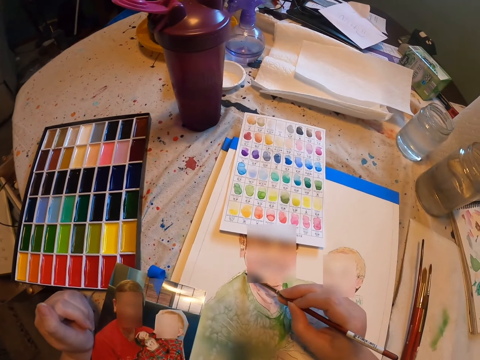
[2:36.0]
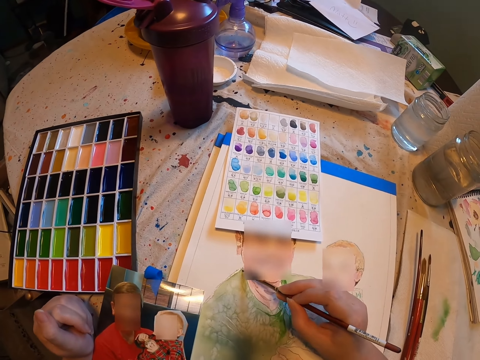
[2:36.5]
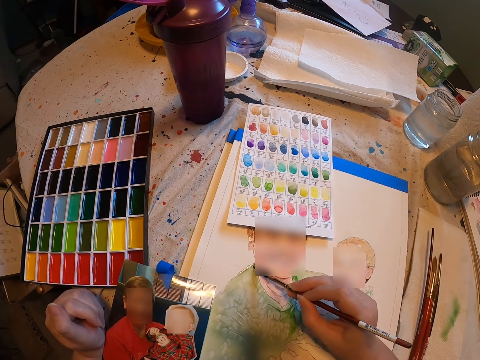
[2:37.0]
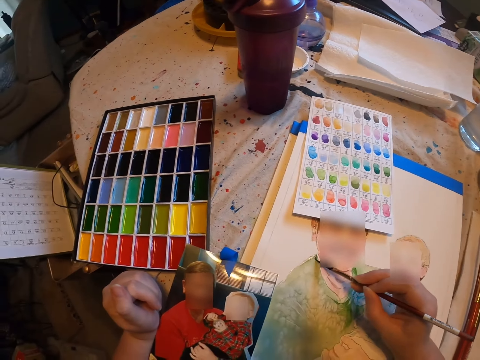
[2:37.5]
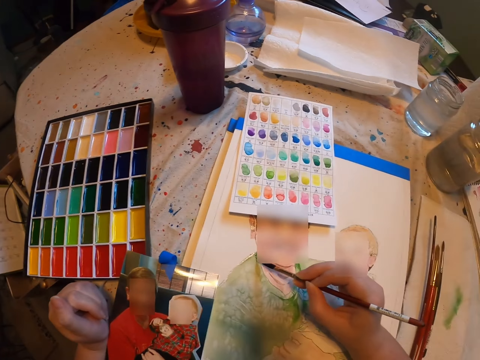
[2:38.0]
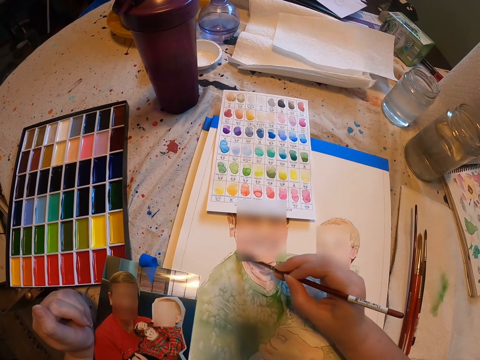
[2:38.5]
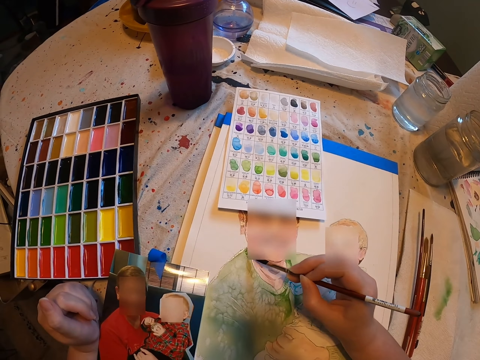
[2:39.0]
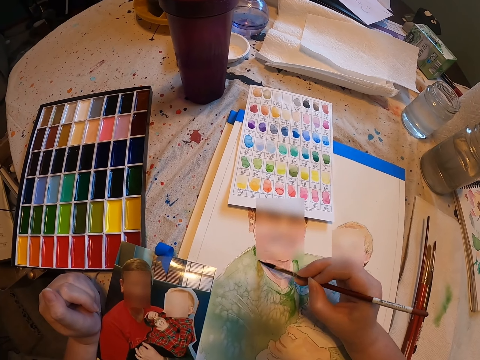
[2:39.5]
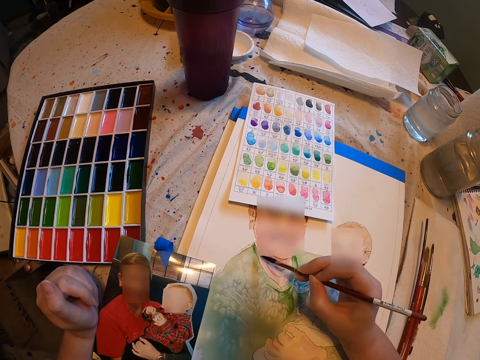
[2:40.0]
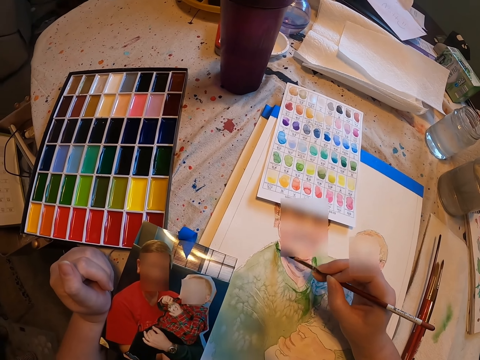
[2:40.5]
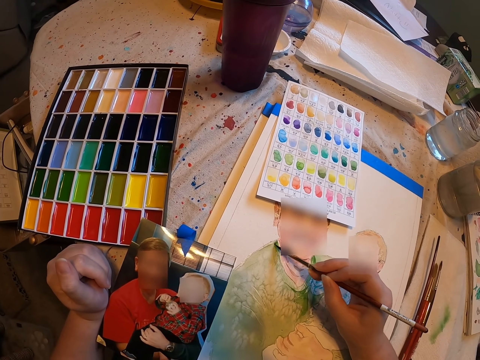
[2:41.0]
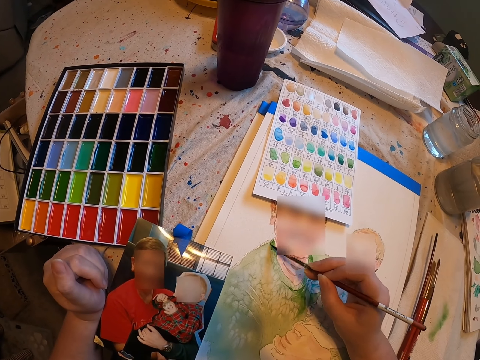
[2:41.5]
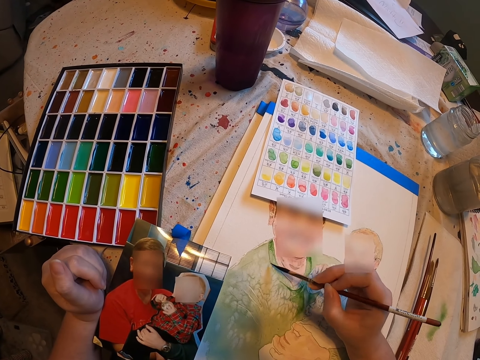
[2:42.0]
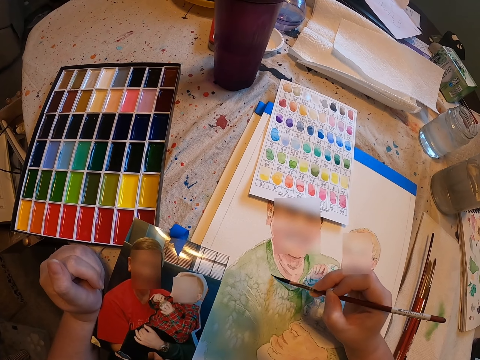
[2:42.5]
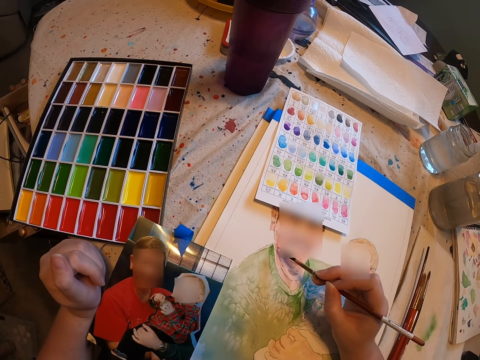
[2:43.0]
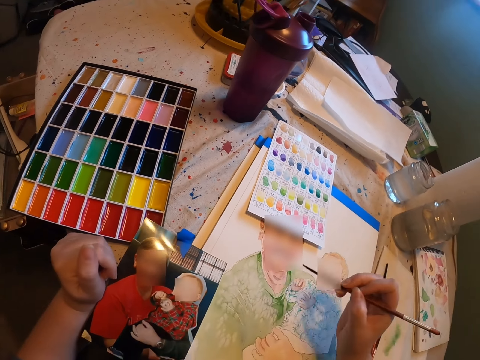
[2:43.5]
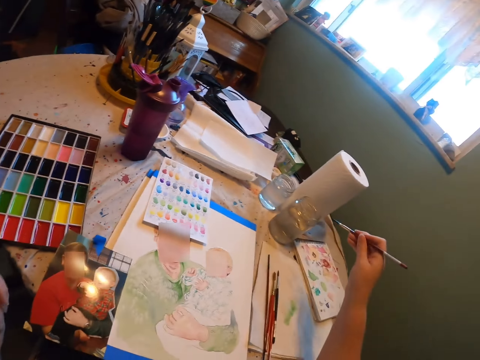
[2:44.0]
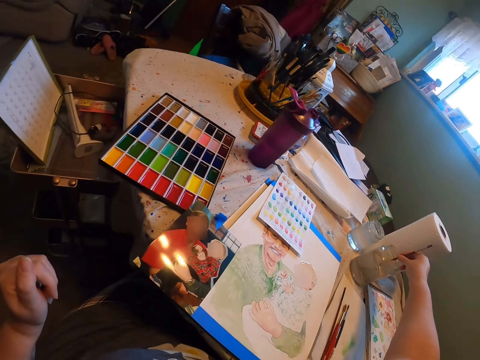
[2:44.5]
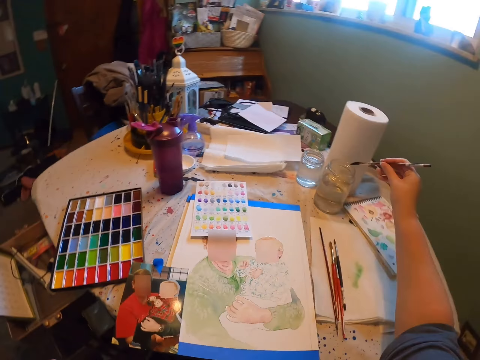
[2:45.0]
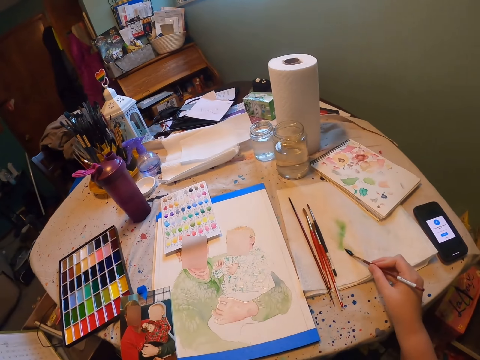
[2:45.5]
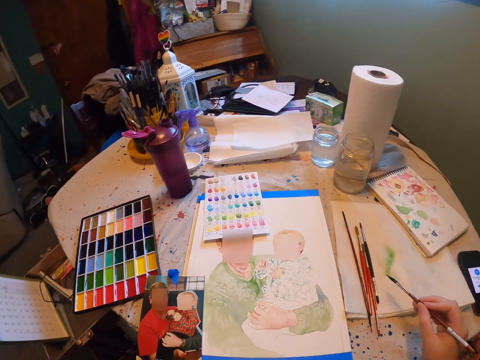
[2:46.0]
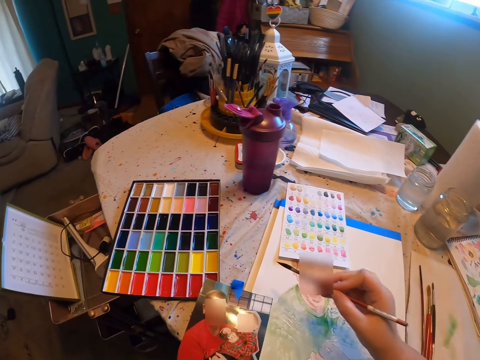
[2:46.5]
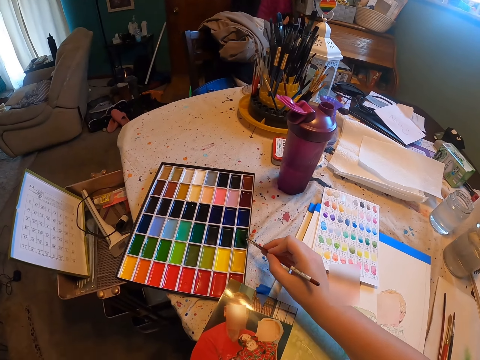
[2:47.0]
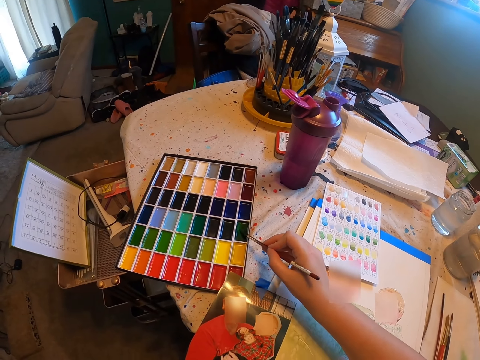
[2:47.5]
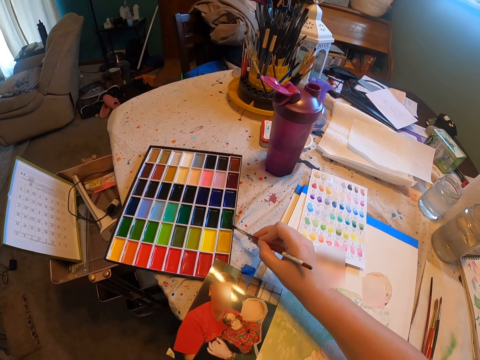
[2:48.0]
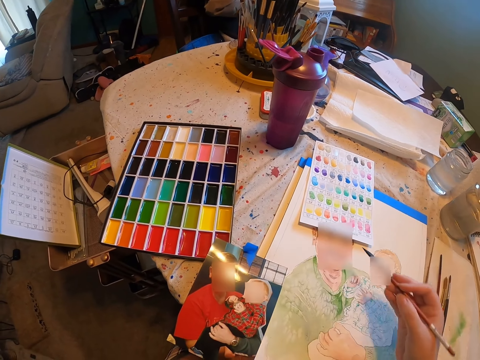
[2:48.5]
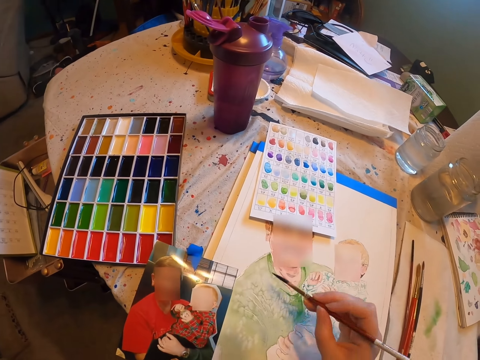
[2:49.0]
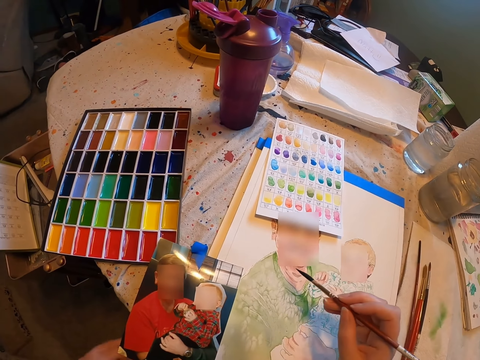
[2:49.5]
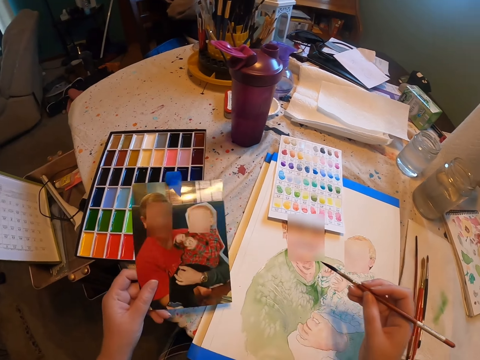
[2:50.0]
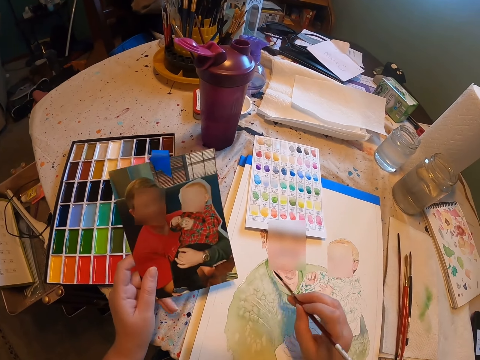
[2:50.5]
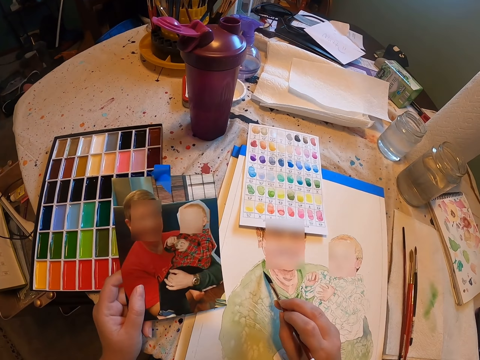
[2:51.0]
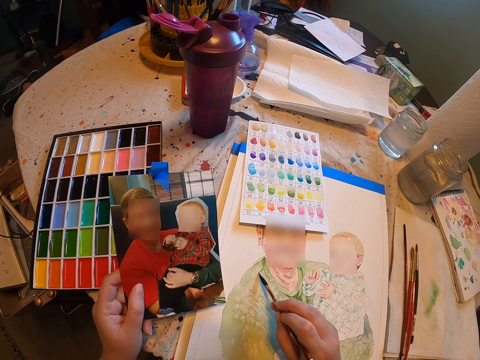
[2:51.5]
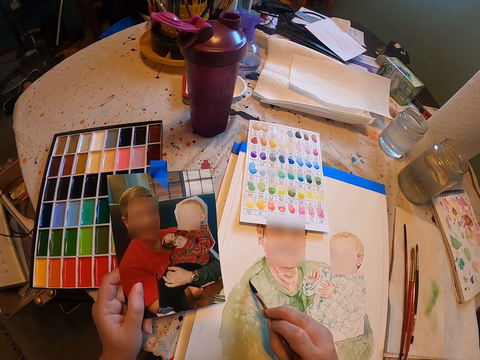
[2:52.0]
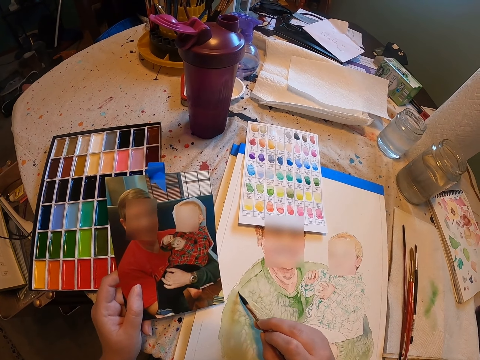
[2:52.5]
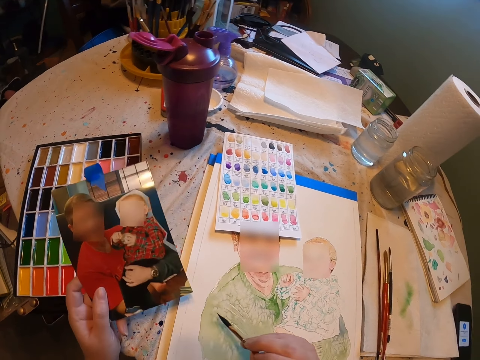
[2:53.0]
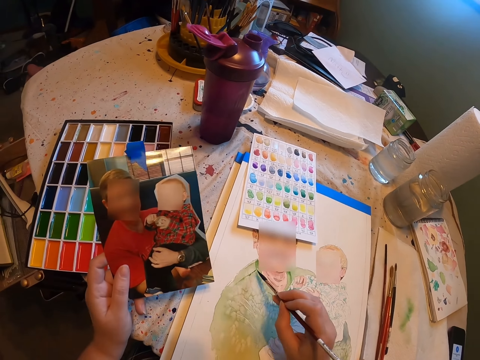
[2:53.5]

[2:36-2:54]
The camera wearer paints a drawing. They remove the paint brush from the drawing paper, dip the paint brush in water in a jar, and remove the paint brush from the water. They rub the paint brush on a paper. They move the paint brush. They rub the paint brush in the paint. They take paint. They remove the paint brush from the paint. They move their hand. They take the picture. They move the picture. They look at the picture. They hold the picture. They paint the drawing on drawing paper.

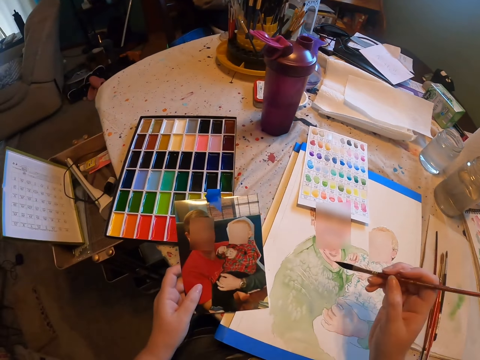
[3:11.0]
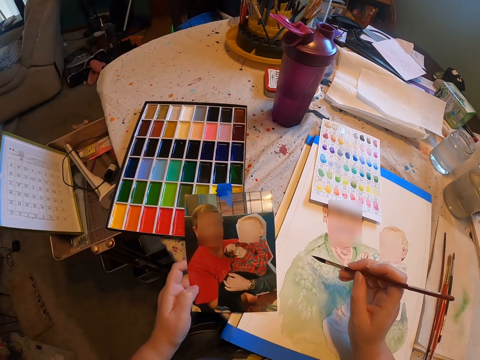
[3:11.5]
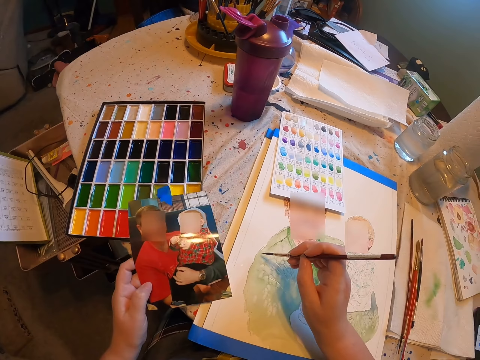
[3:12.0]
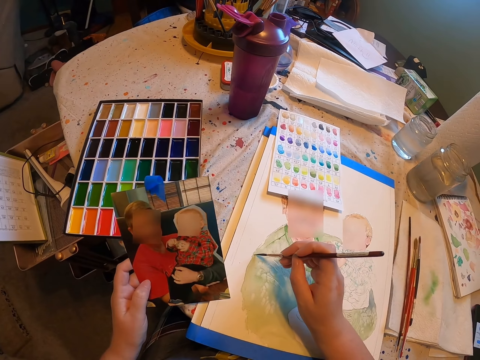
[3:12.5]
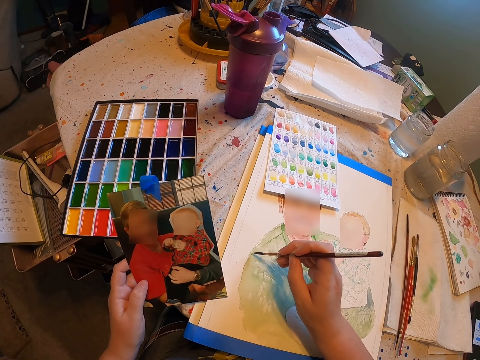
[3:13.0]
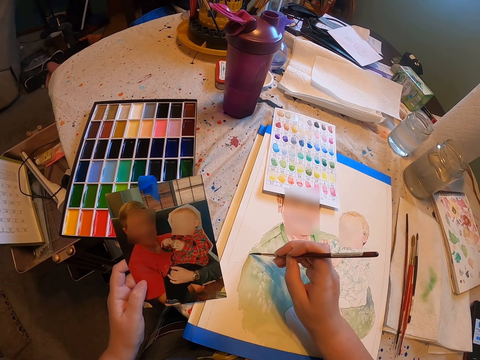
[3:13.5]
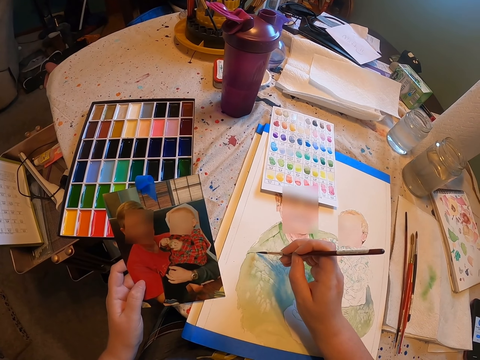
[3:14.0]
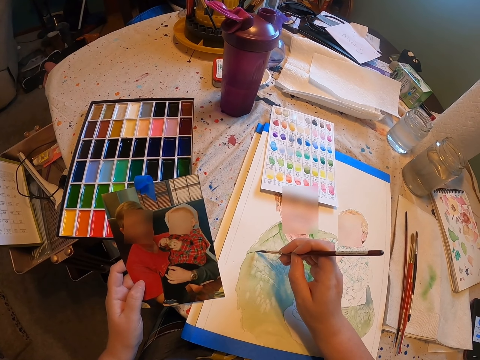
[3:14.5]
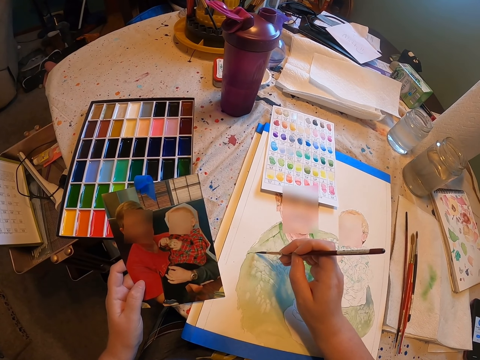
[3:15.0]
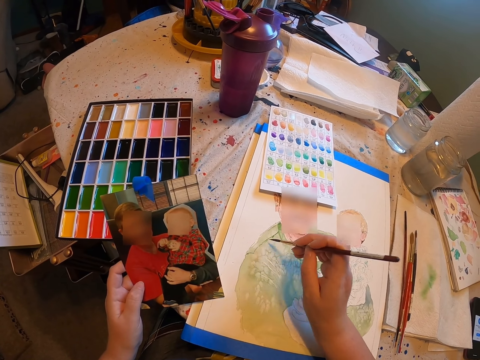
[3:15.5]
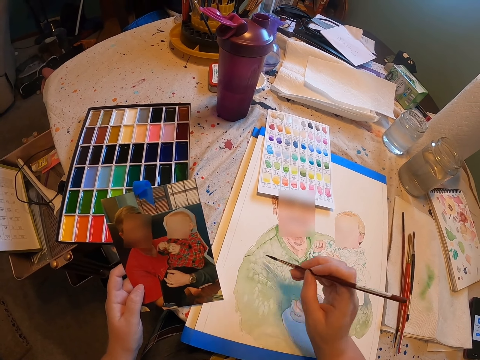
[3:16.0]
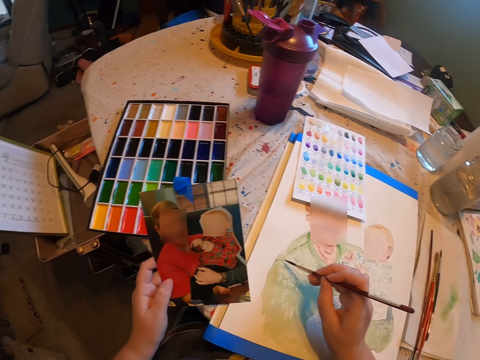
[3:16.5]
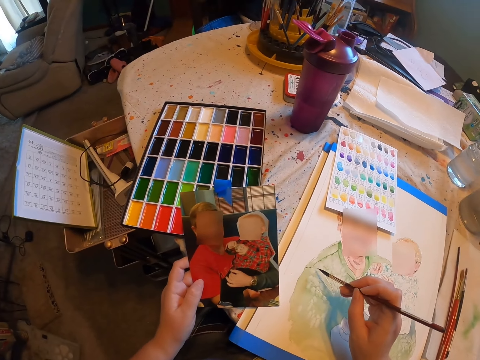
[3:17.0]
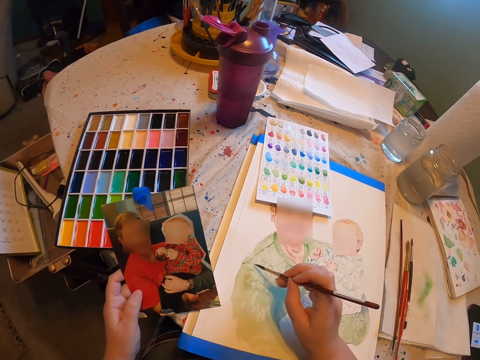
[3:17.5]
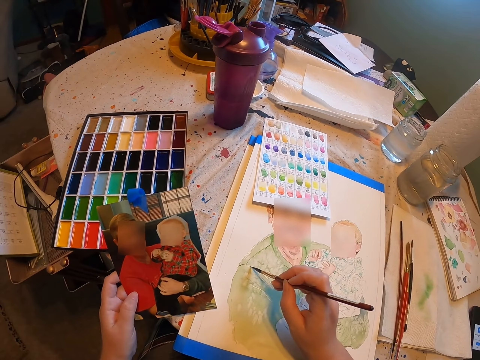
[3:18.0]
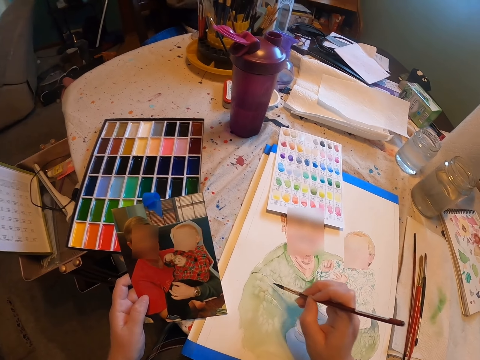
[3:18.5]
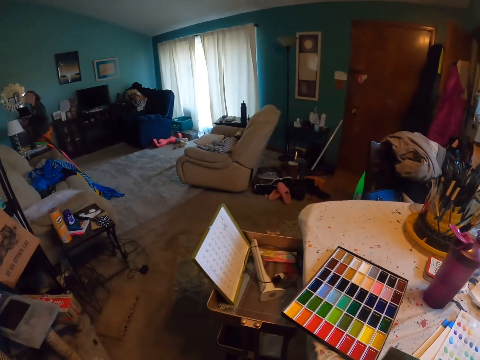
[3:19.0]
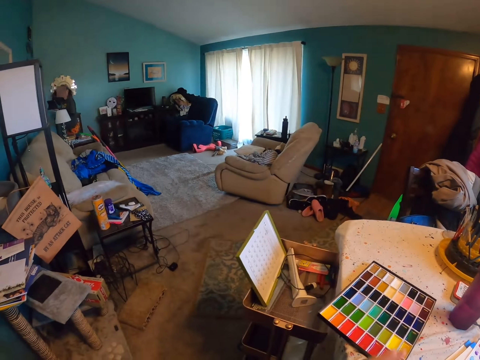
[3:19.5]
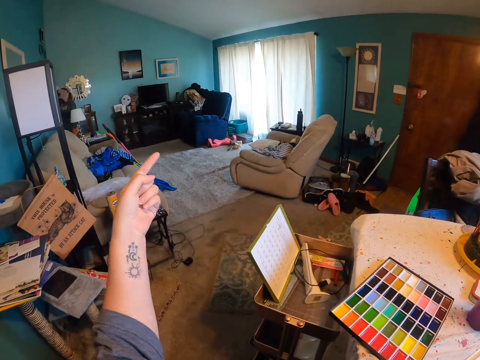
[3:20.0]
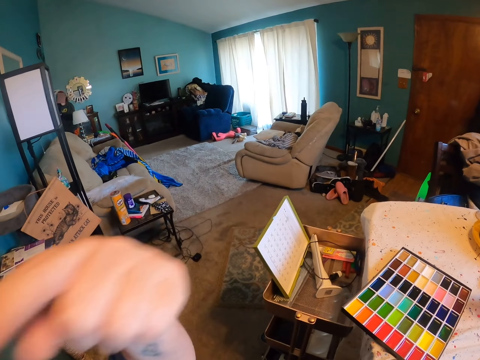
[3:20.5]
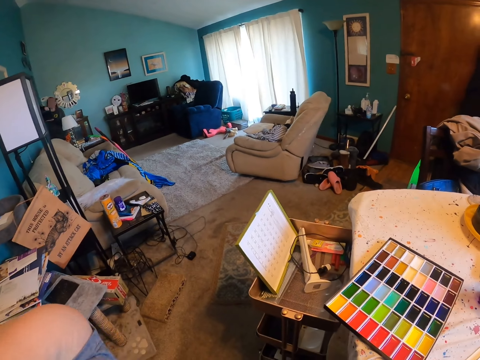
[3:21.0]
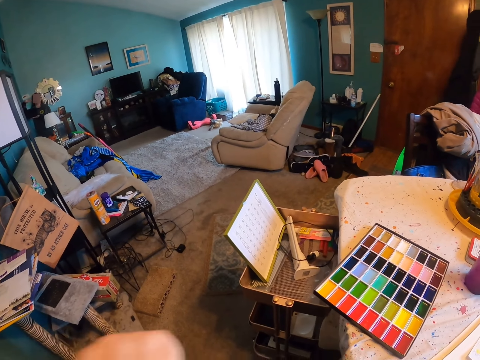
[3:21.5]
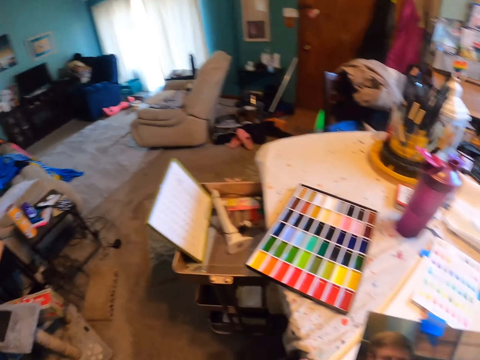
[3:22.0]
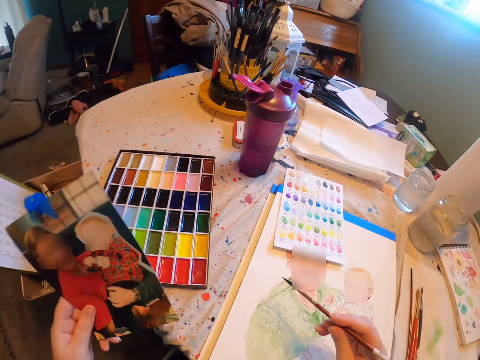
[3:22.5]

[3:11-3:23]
The camera wearer moves their hand. They paint the drawing on drawing paper. They look around the house. They point at the house. They move their hand. They touch the camera. They take the picture.
